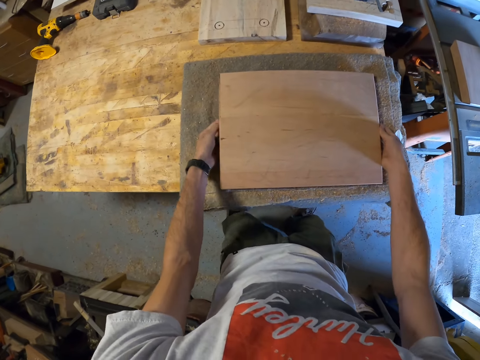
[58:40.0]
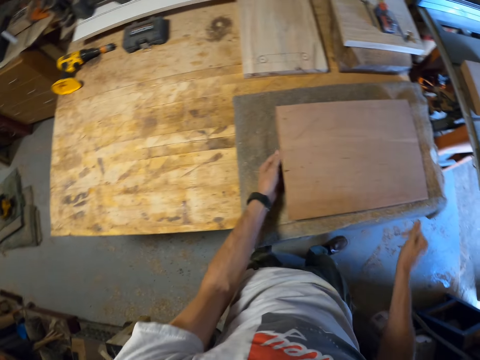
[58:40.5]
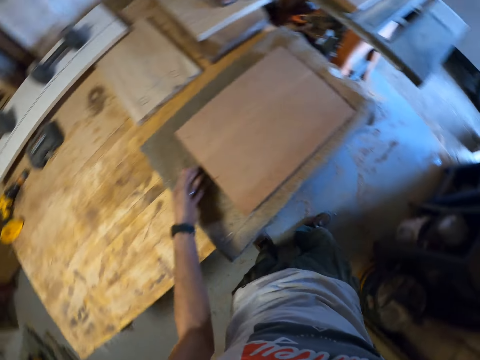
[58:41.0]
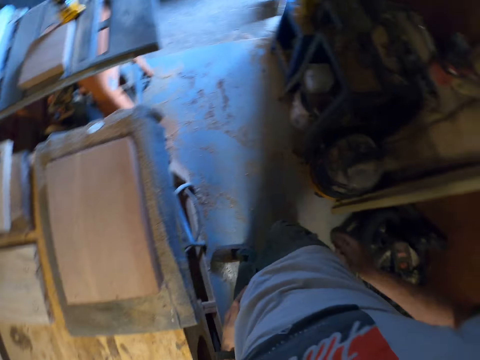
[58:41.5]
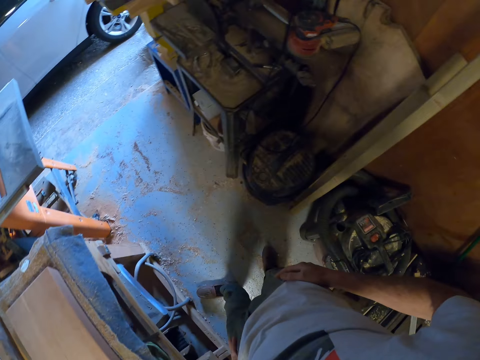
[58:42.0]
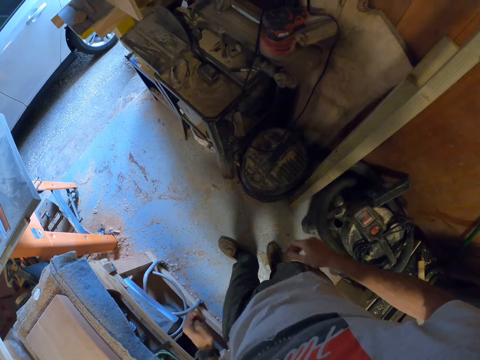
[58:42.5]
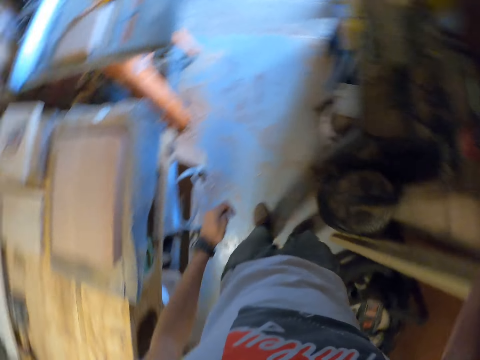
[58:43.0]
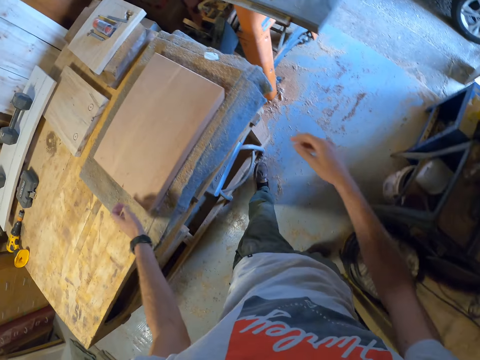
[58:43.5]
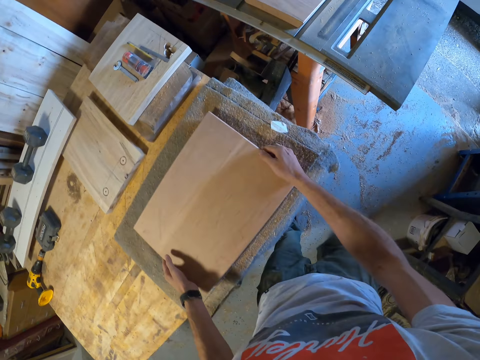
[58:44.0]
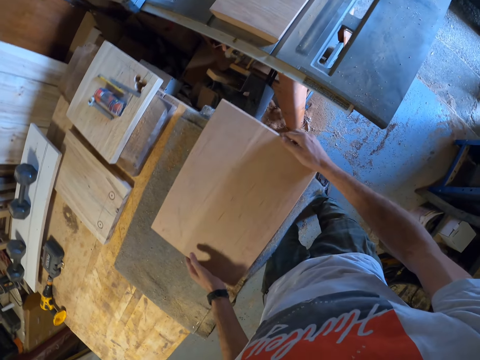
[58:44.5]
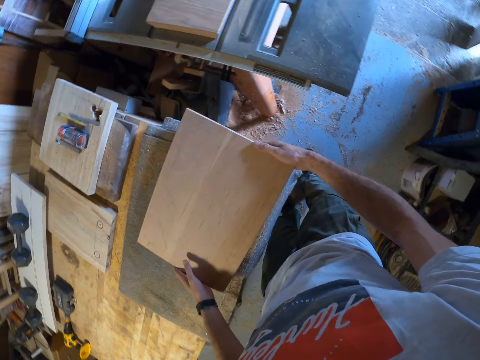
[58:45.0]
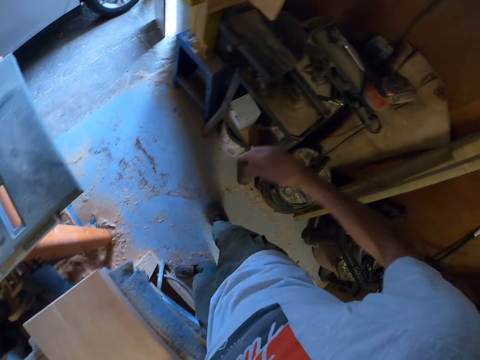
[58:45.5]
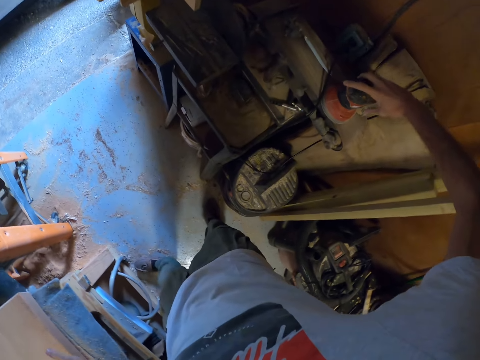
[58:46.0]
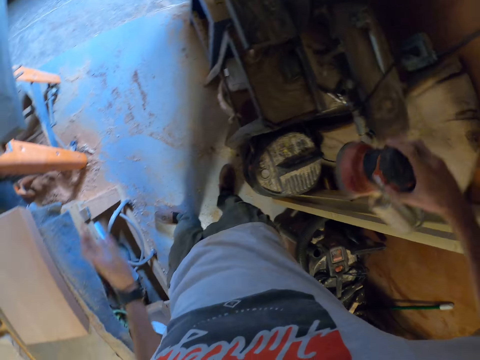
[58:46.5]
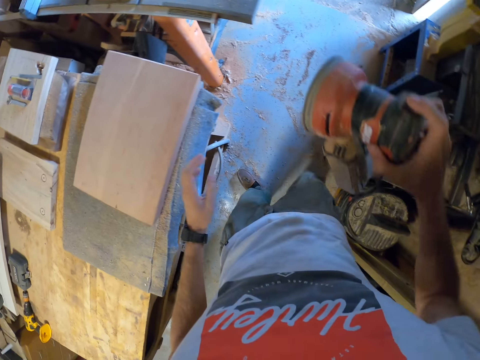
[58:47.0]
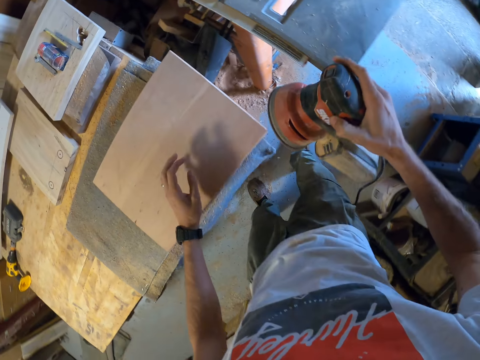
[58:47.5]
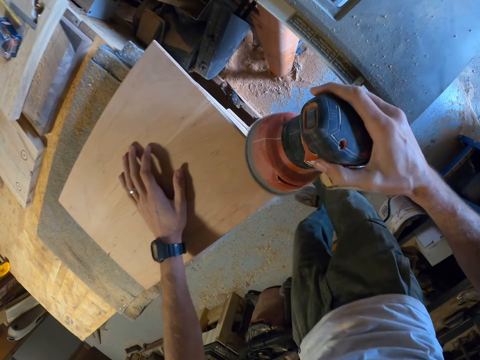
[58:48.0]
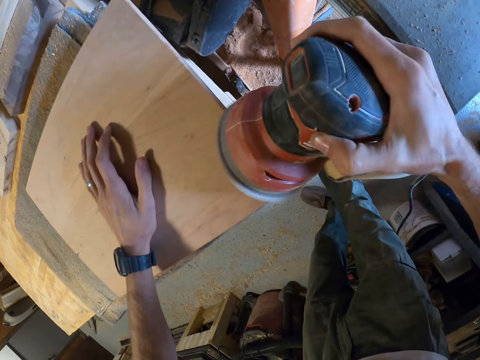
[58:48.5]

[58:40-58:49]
The camera wearer looks around. He places his hands on his waist. He moves the wood to the edge of the table. He adjusts the second wood with both hands. He picks up an electric sander from a second workshop cabinet with his right hand. He places his left hand on the second piece of wood.
